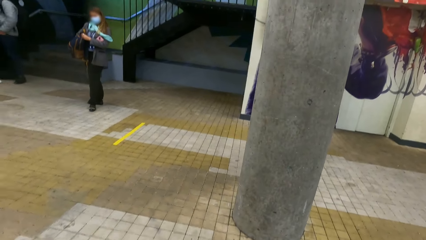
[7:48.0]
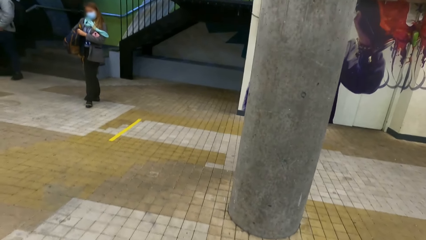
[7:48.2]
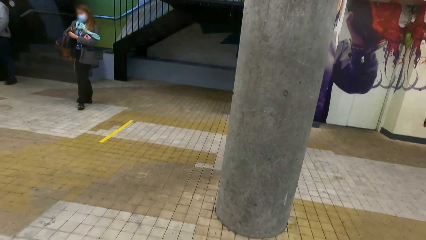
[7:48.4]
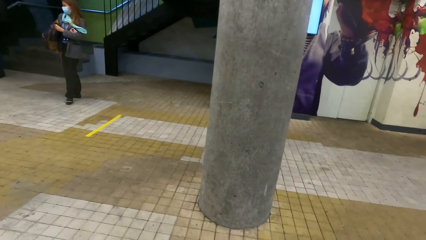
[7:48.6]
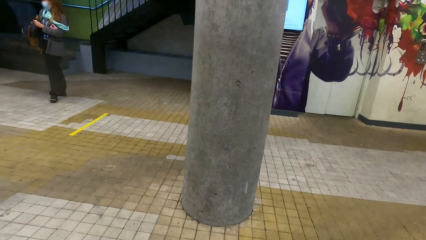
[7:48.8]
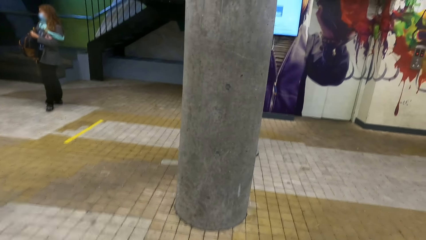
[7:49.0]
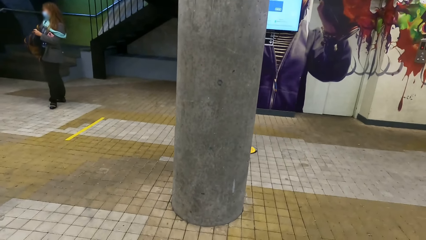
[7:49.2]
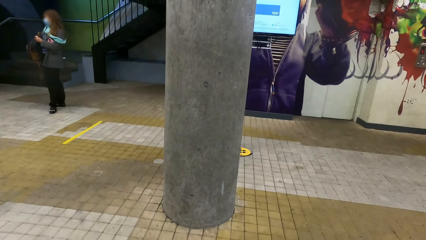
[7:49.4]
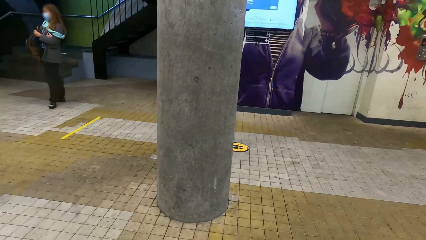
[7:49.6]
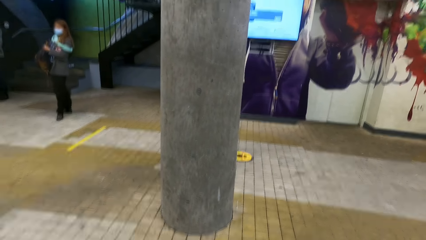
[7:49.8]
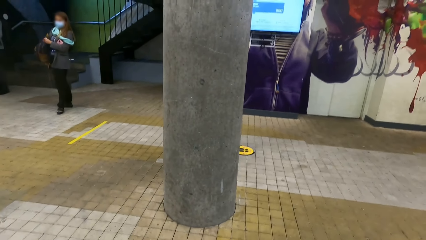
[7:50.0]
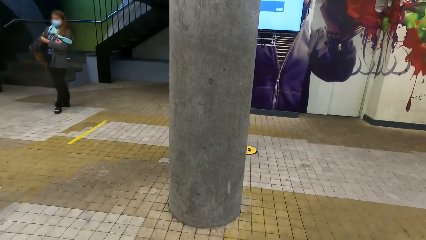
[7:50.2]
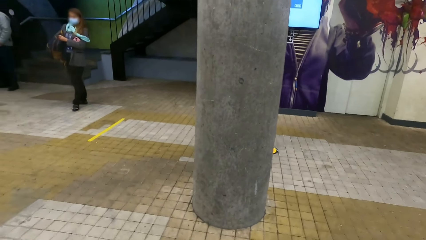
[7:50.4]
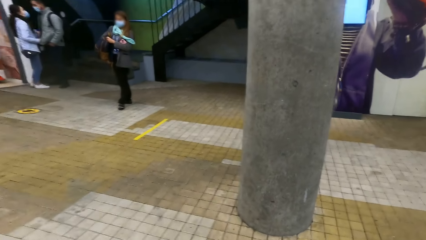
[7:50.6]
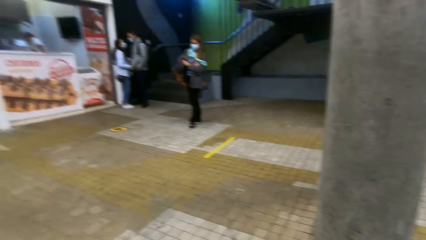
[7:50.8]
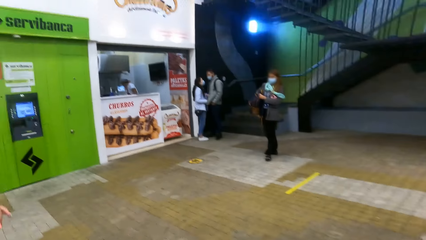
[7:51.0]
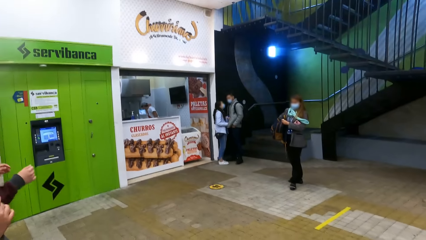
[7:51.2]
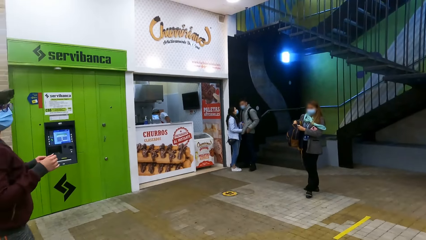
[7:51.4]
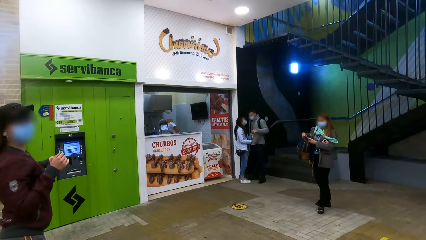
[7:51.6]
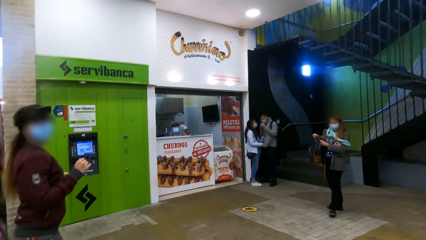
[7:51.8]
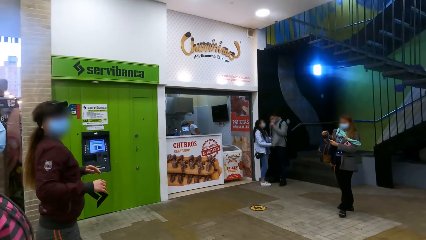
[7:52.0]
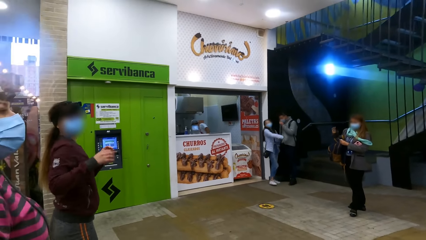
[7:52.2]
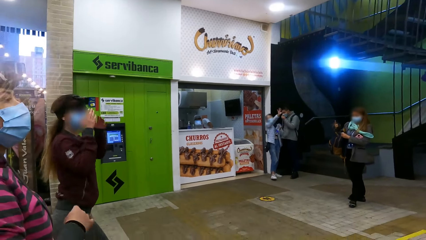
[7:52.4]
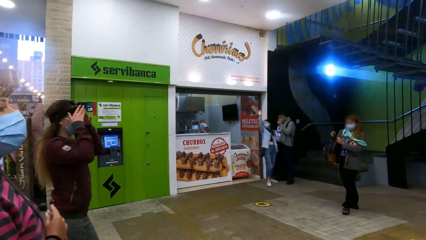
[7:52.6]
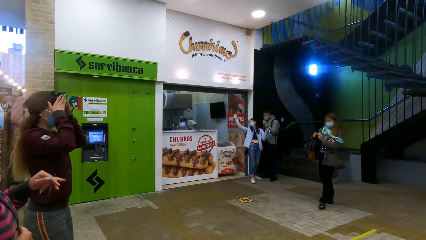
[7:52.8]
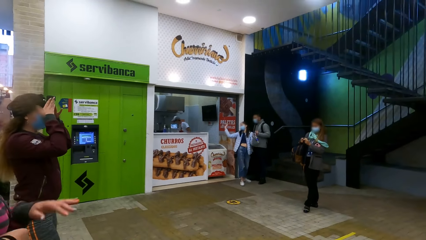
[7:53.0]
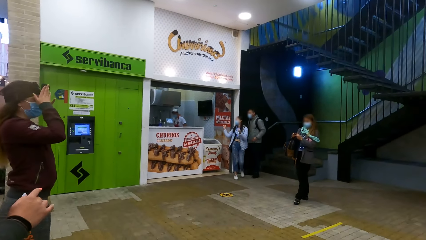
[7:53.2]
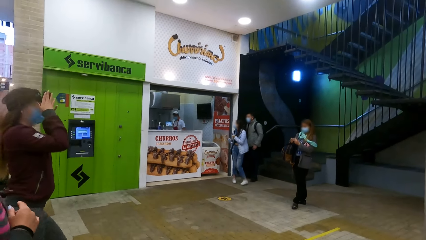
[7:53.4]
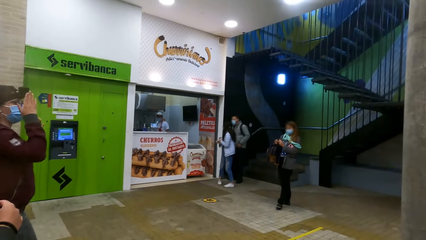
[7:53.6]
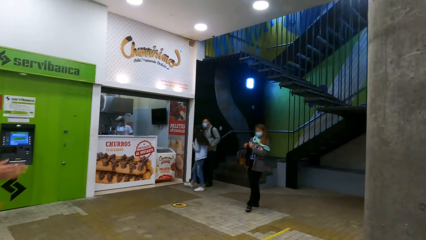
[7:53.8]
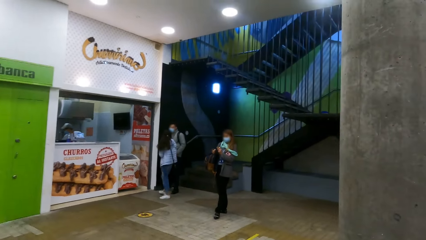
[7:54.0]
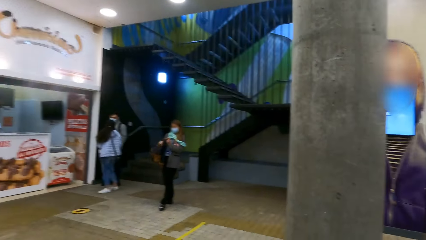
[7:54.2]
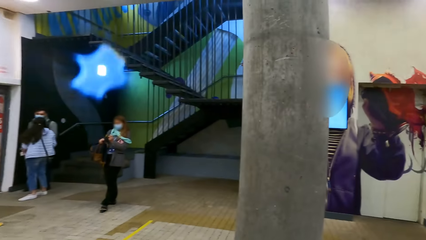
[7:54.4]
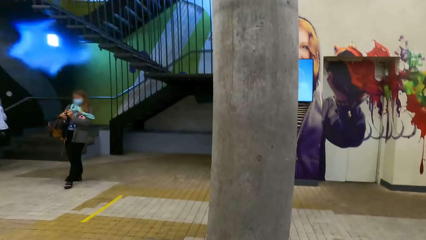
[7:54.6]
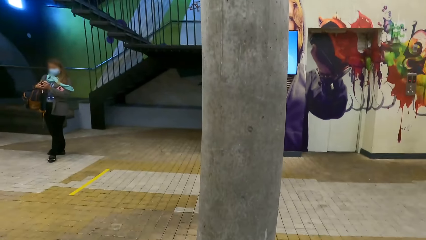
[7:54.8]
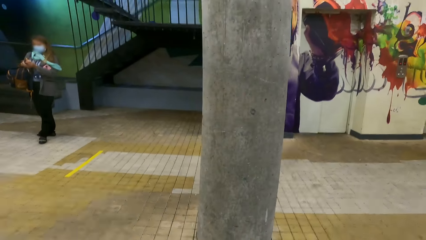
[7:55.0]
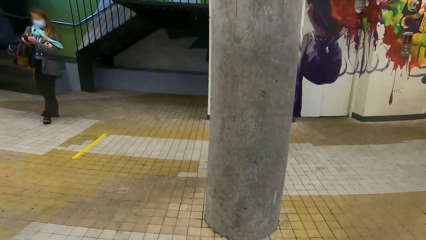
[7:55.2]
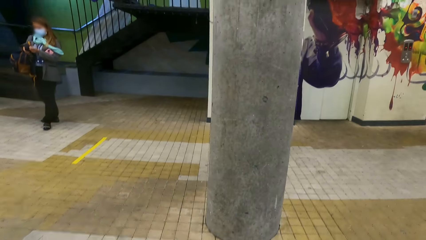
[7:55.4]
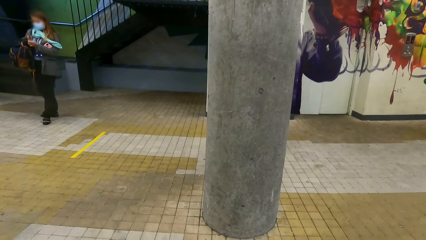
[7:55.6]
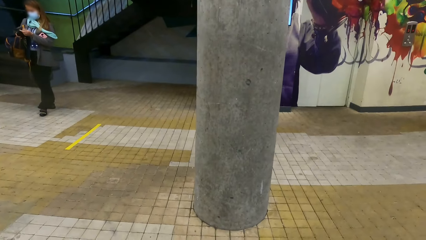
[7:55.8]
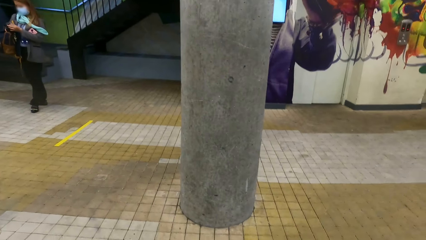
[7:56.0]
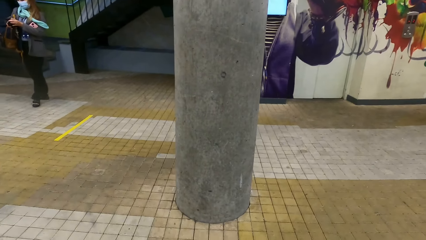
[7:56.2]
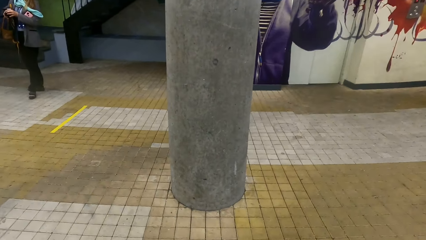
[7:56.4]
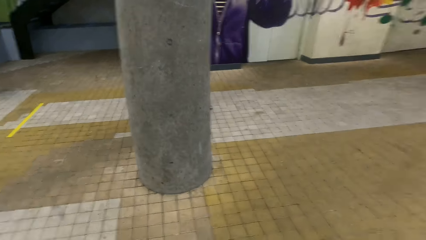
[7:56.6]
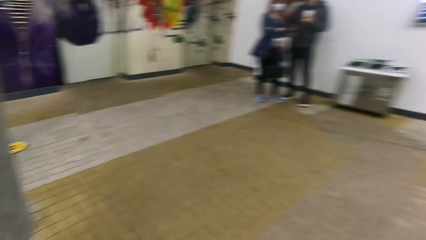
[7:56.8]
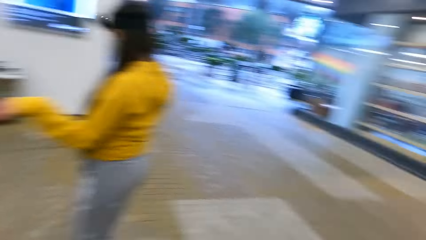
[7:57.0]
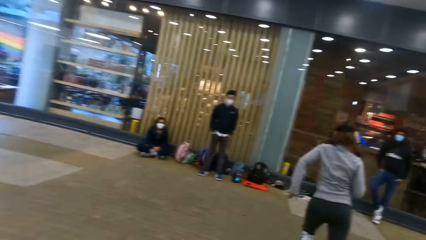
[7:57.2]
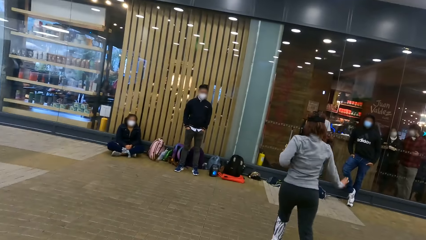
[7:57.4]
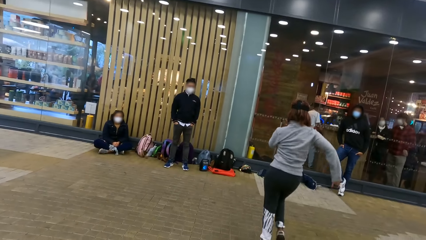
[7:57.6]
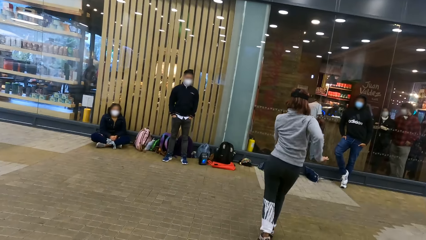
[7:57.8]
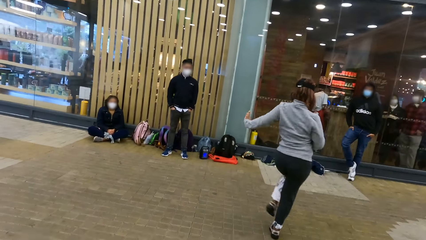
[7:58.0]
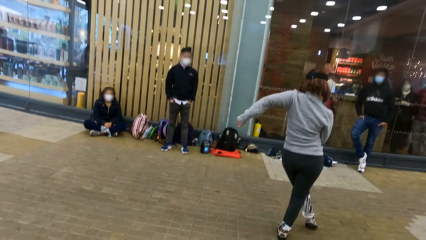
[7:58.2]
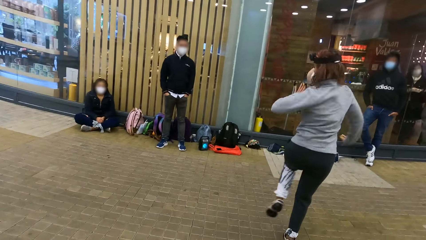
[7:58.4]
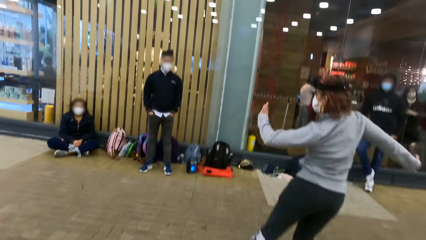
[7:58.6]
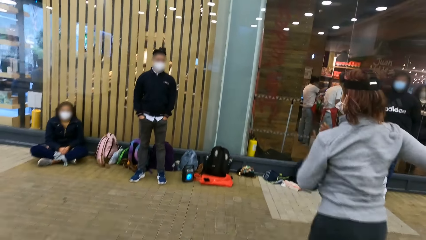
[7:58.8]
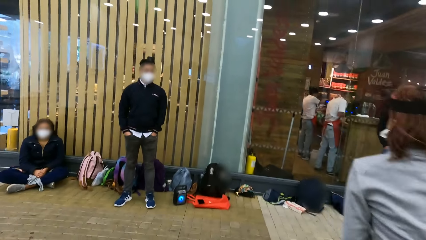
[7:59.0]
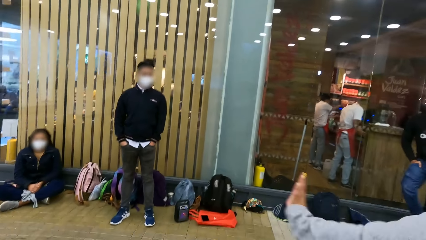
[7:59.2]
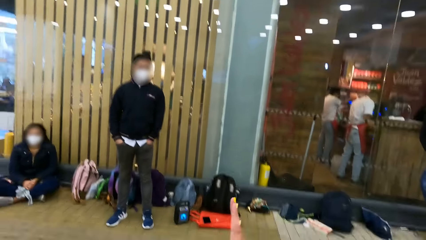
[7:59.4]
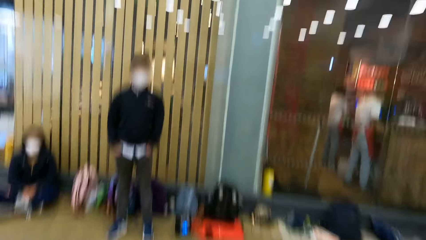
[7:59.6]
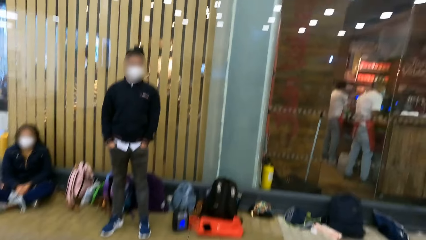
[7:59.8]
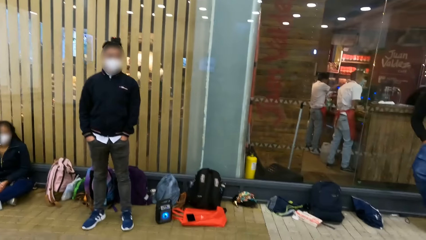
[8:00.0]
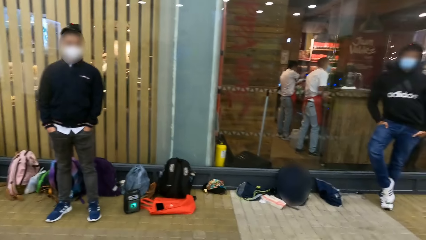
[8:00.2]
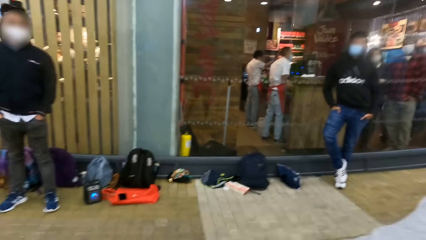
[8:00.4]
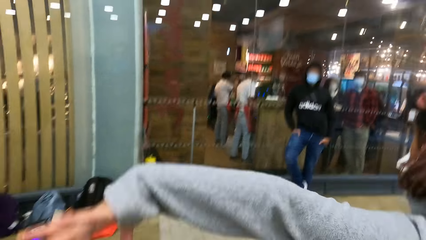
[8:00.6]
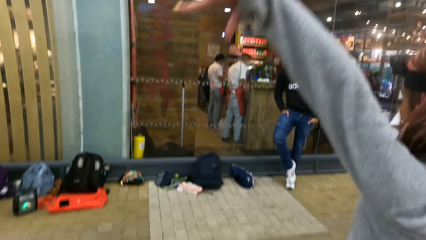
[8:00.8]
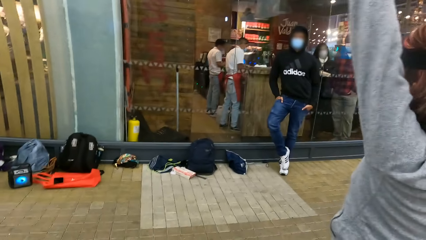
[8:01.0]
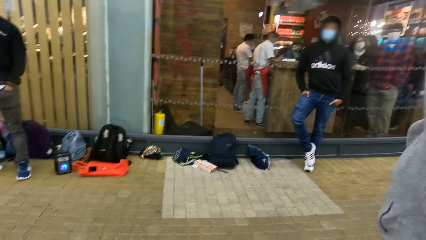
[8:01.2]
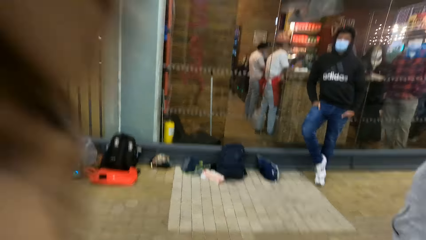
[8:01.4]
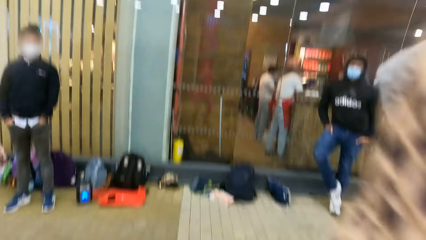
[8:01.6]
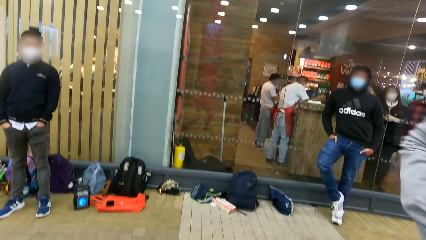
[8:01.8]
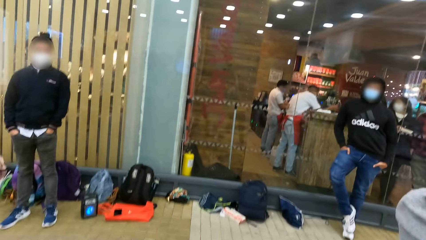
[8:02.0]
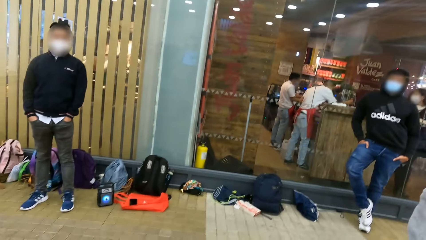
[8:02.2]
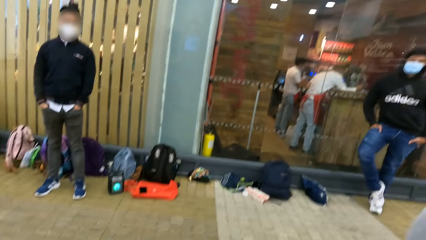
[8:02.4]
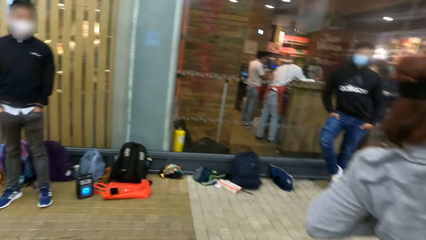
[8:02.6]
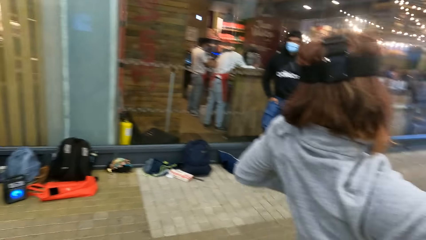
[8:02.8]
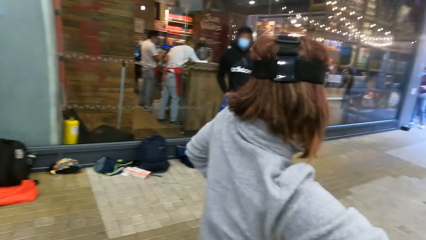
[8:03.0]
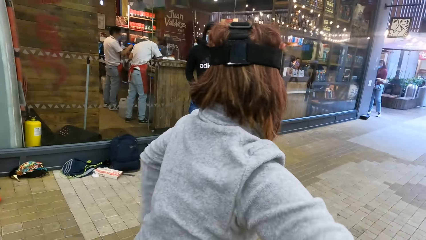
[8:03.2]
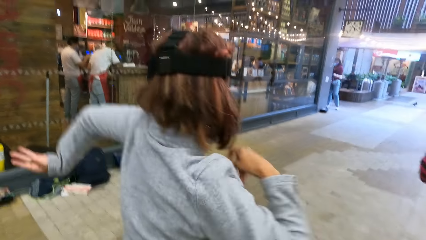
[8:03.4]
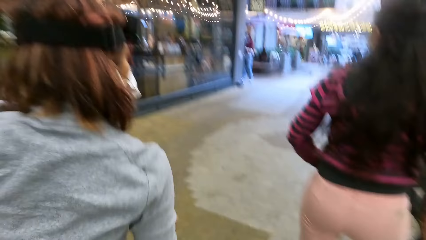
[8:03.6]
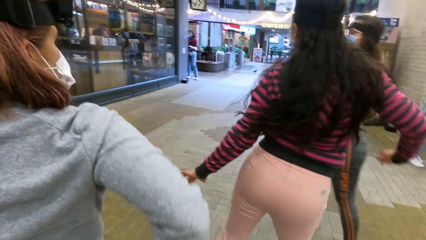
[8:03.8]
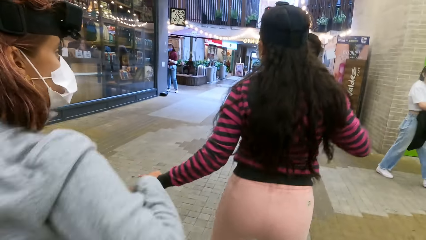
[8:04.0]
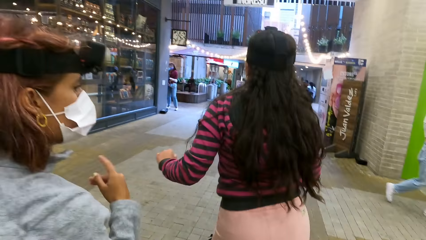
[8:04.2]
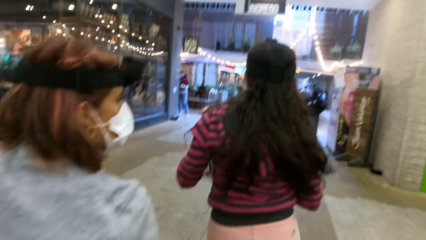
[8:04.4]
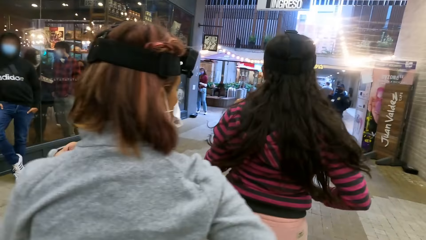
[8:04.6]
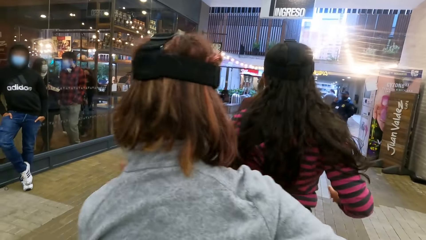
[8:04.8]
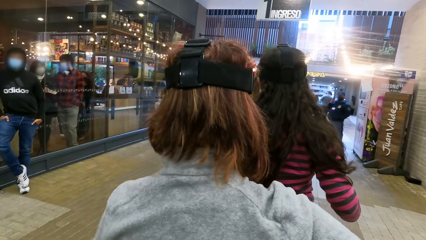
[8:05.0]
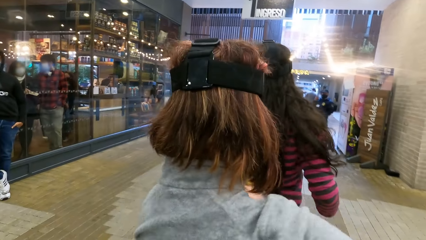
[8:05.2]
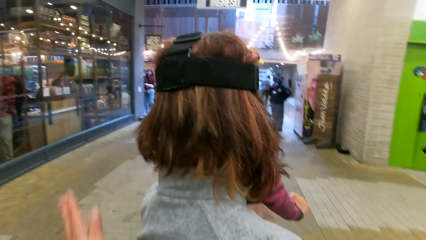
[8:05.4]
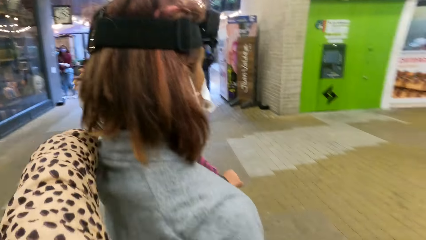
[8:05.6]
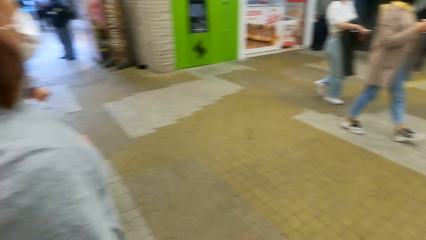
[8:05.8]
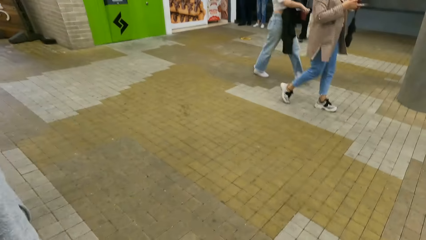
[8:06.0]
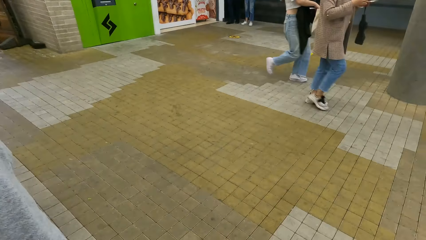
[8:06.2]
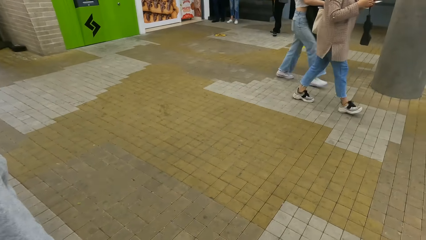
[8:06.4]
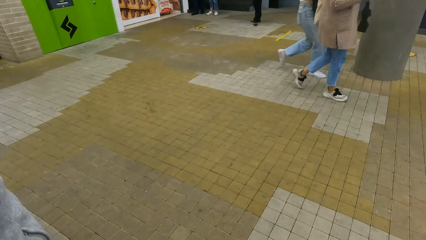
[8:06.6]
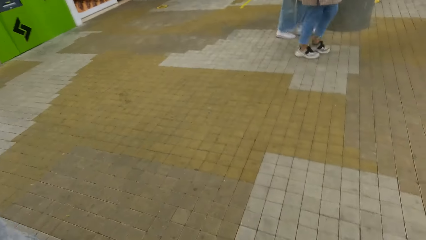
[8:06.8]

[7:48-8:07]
The camera wearer looks around. They walk in the building. A woman dances on the floor. The woman and two other women dance on the floor. The camera wearer looks around.
